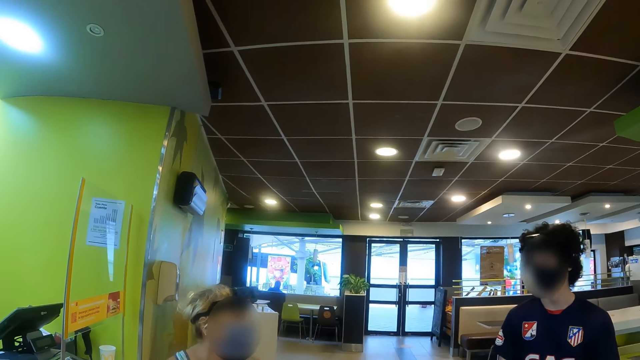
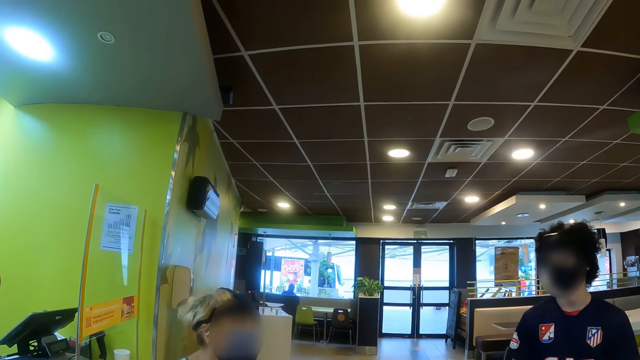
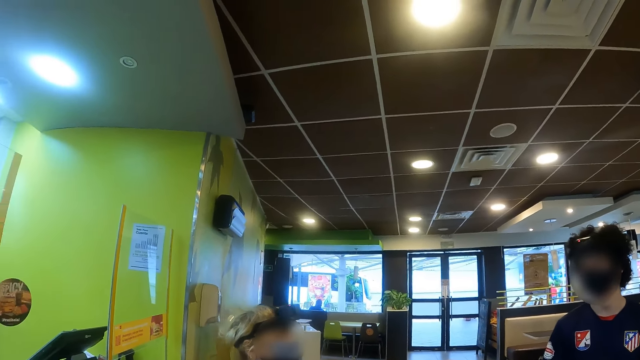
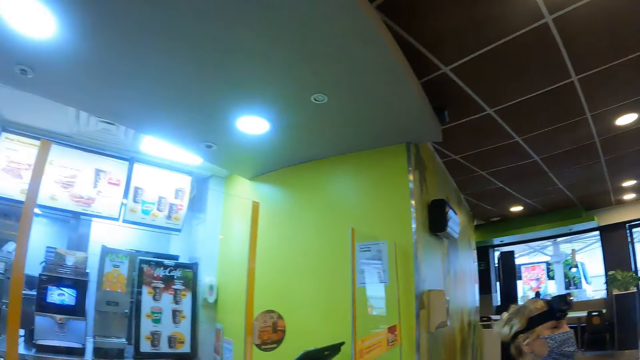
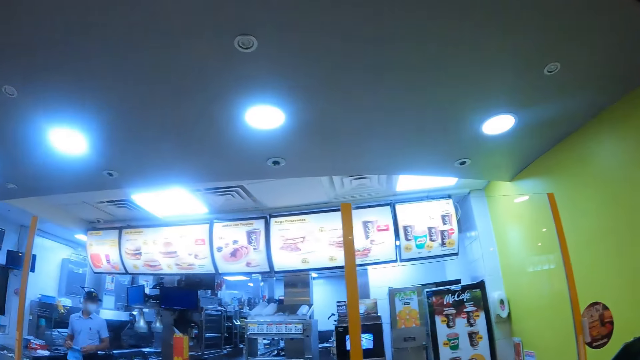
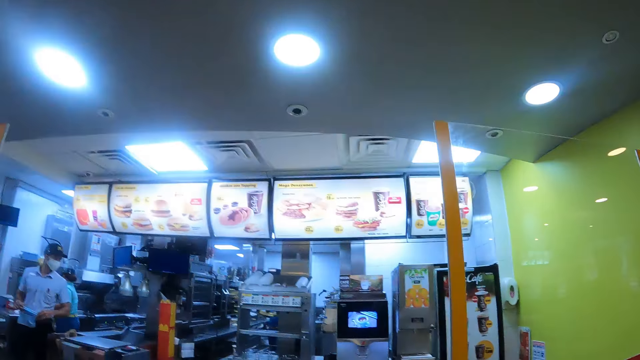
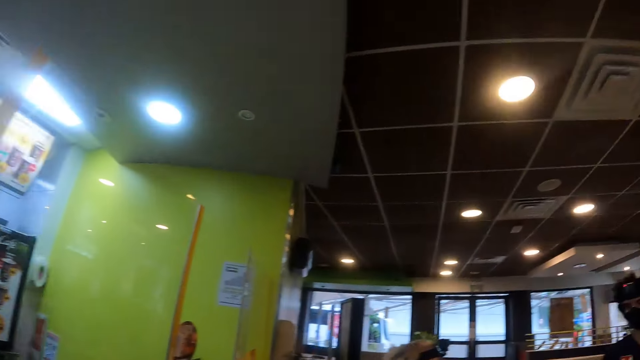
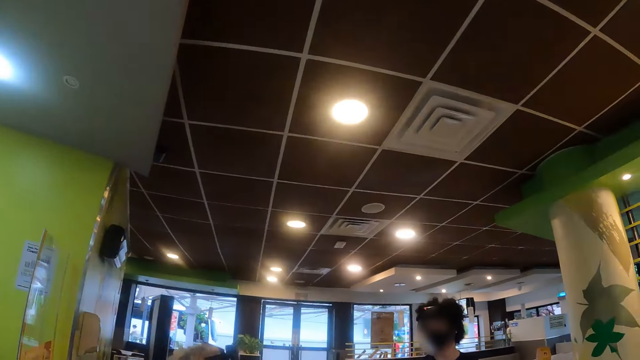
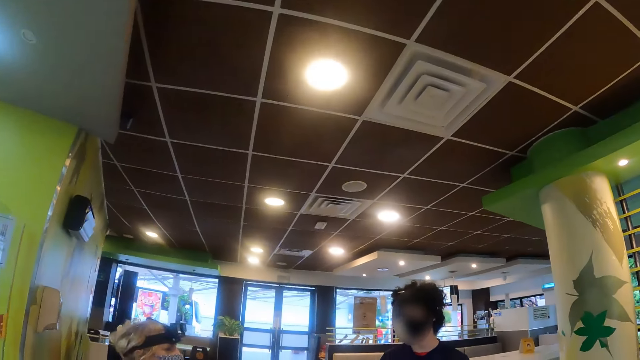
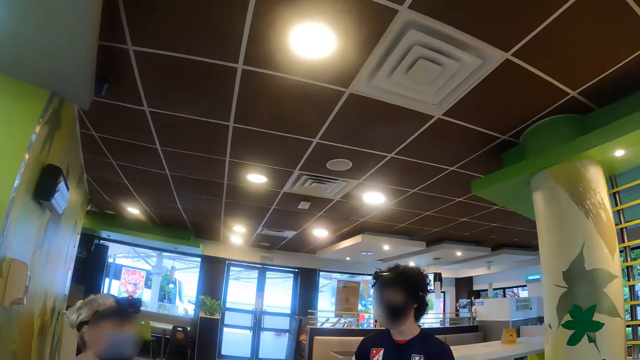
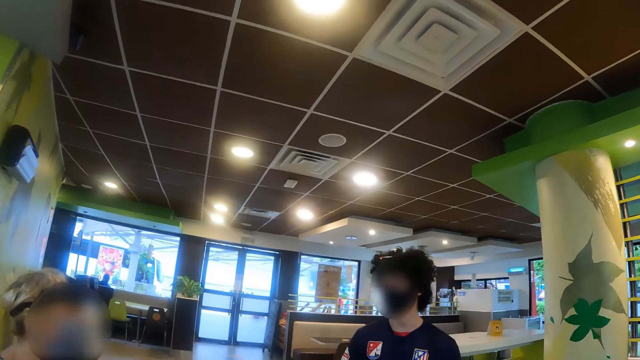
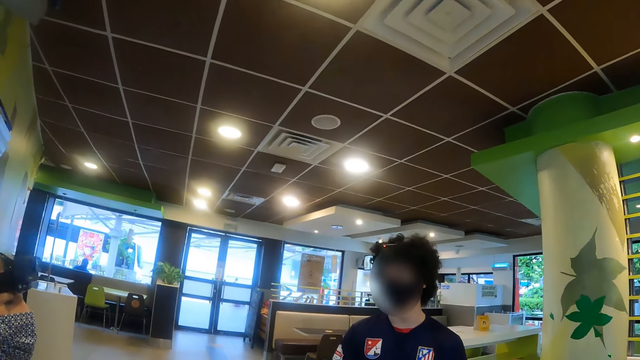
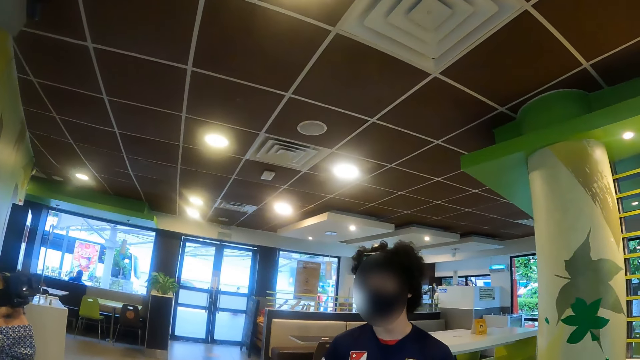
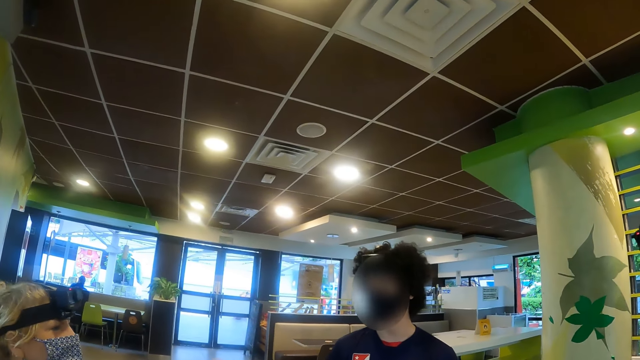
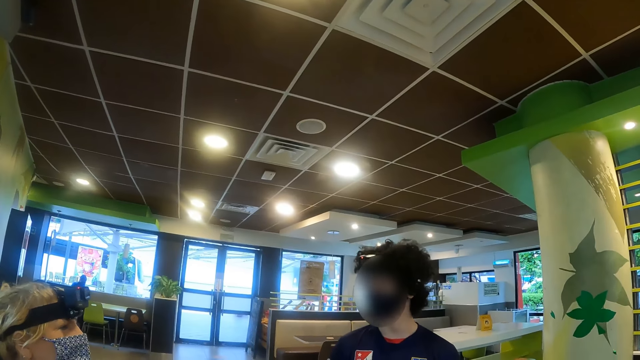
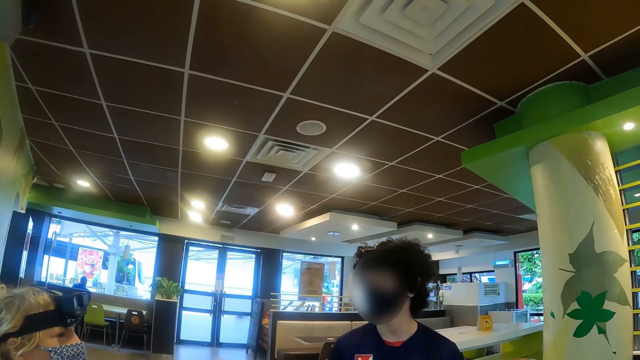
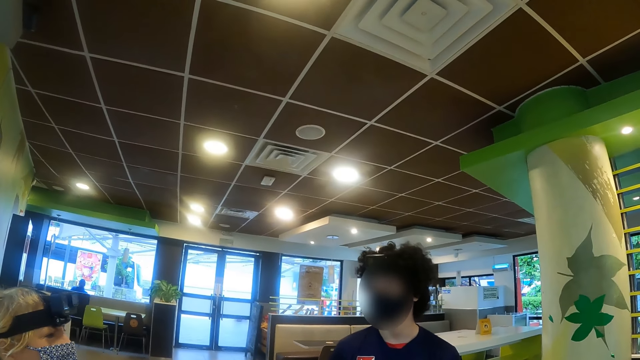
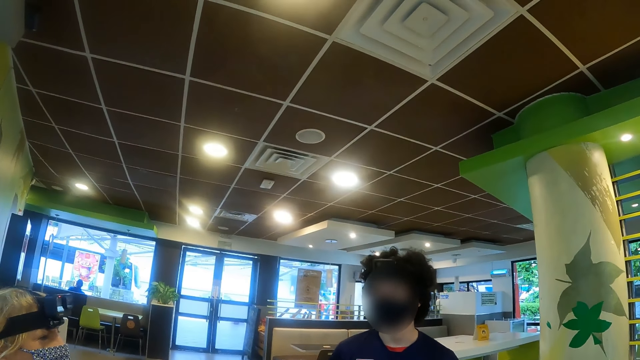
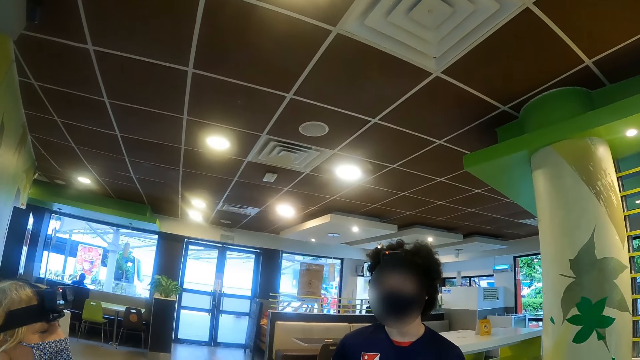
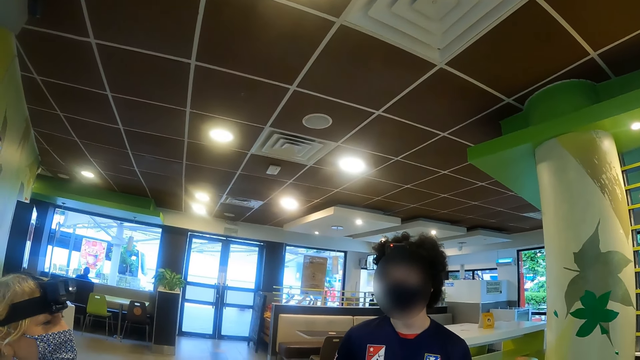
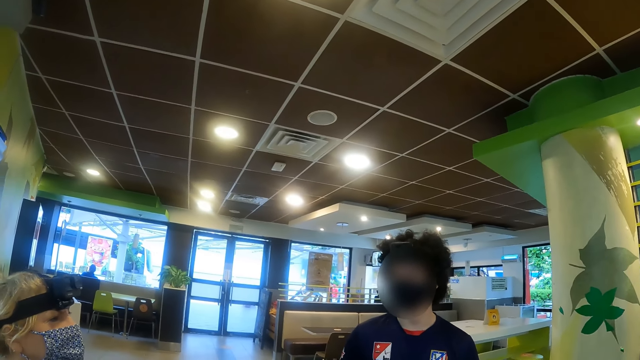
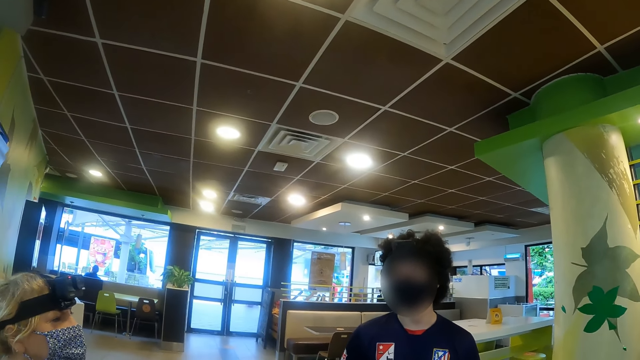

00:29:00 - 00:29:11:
The camera wearer turns around the store. They walk around the store. They turn around. They move in the restaurant. They interact with a person and another person. They look around the store. They interact with the person and the other person again.

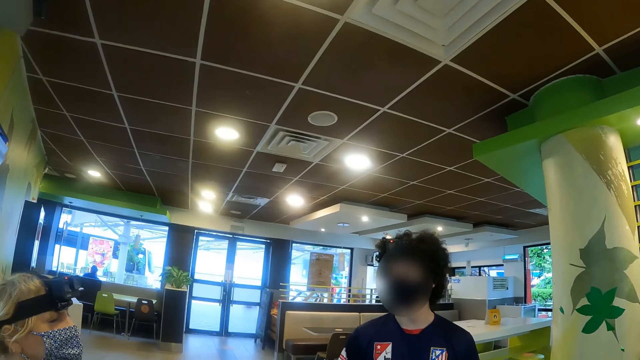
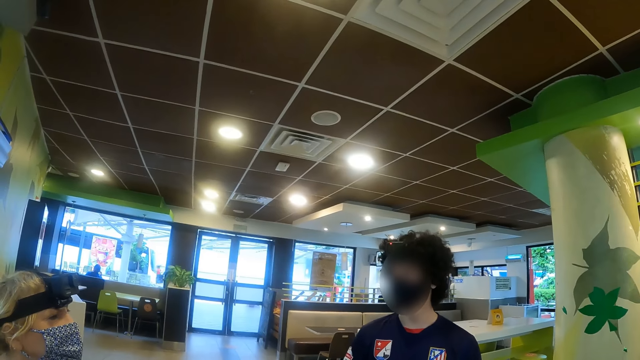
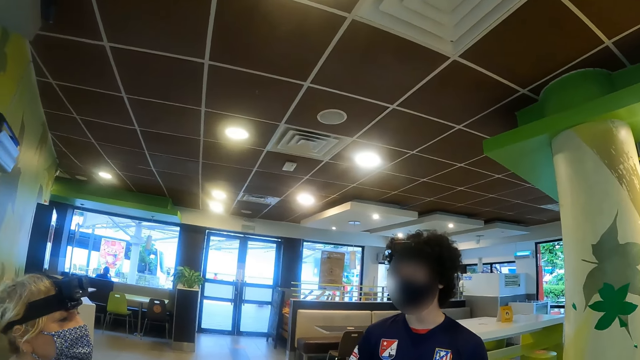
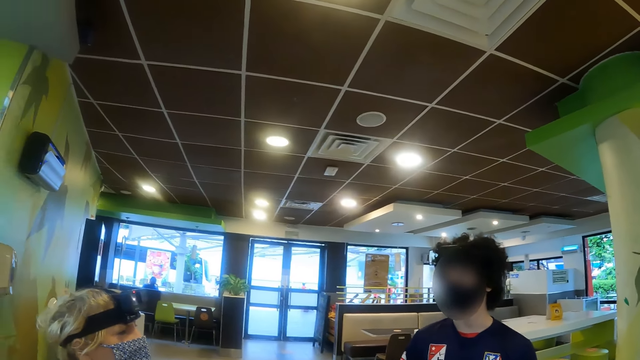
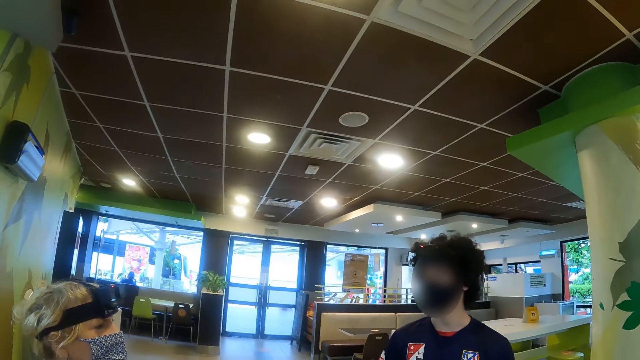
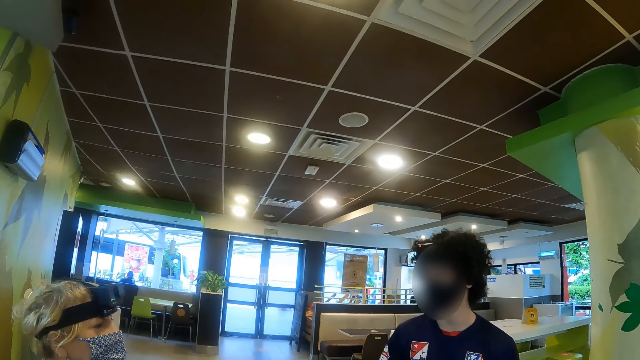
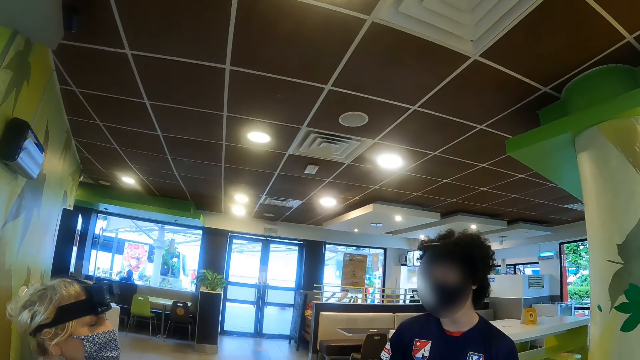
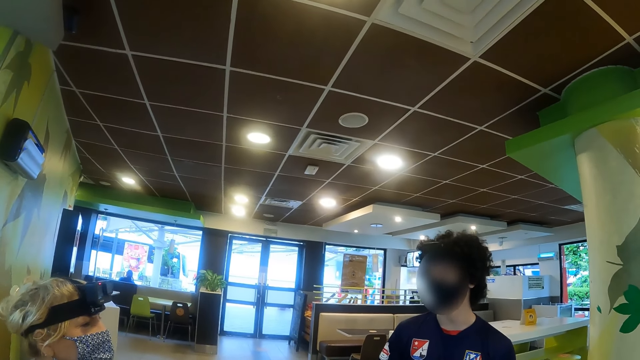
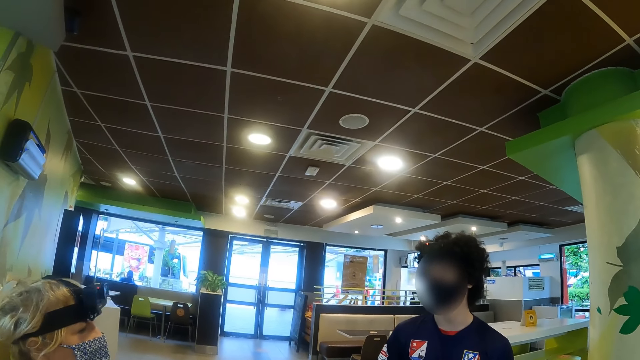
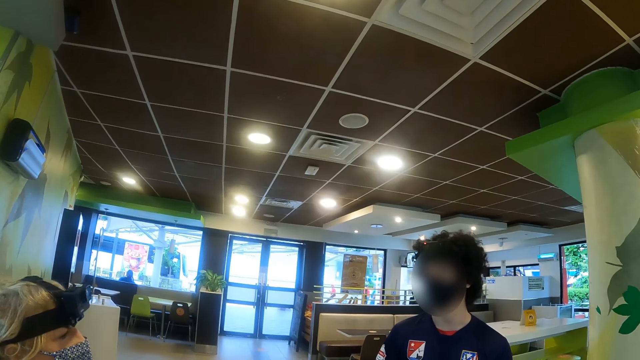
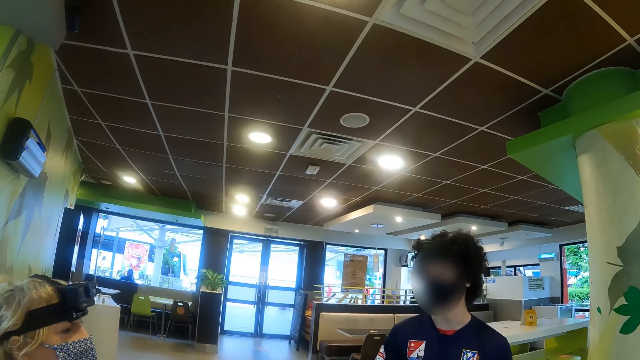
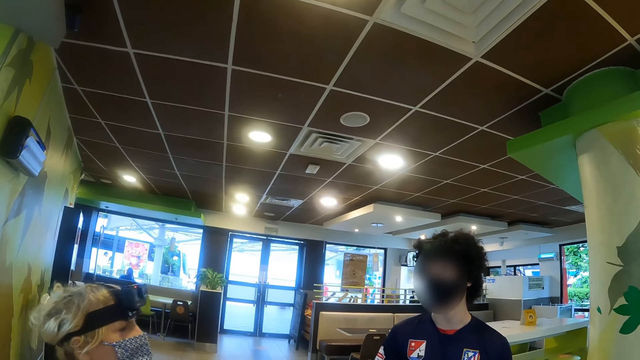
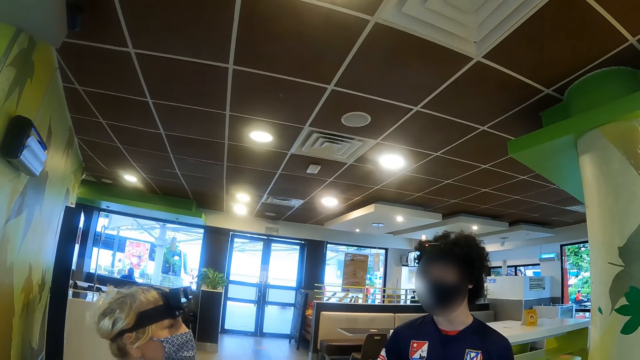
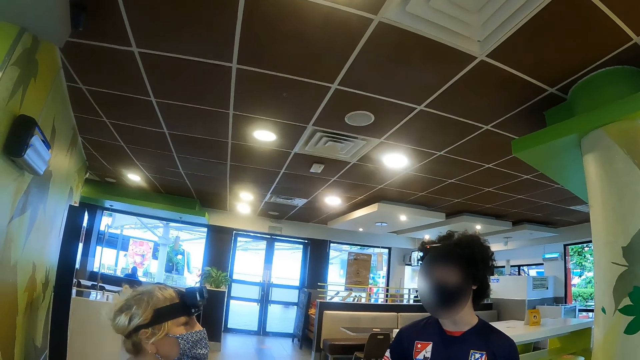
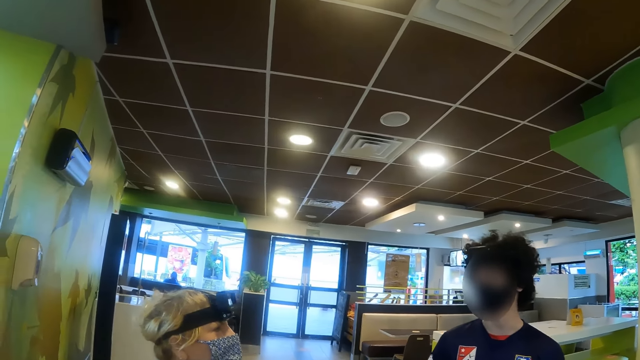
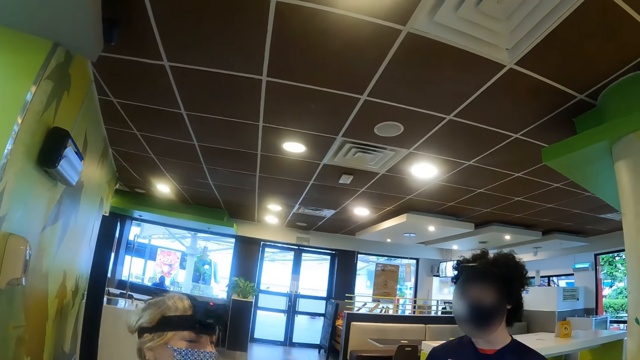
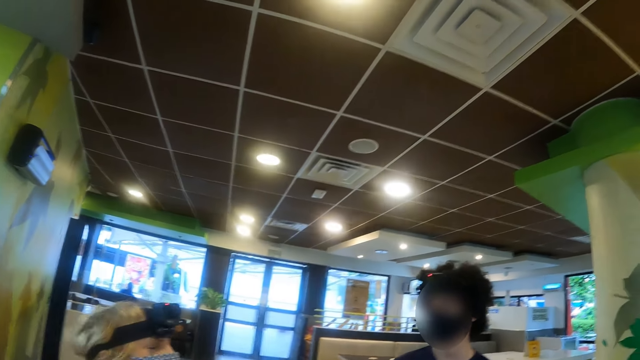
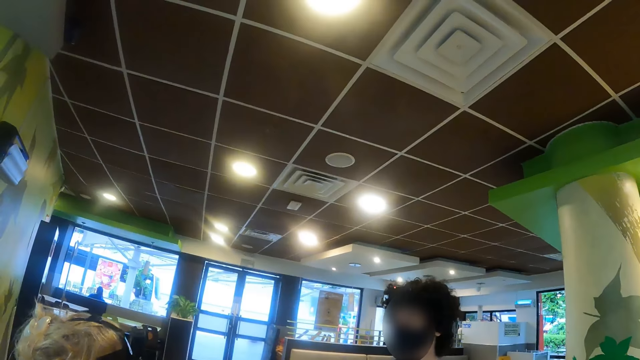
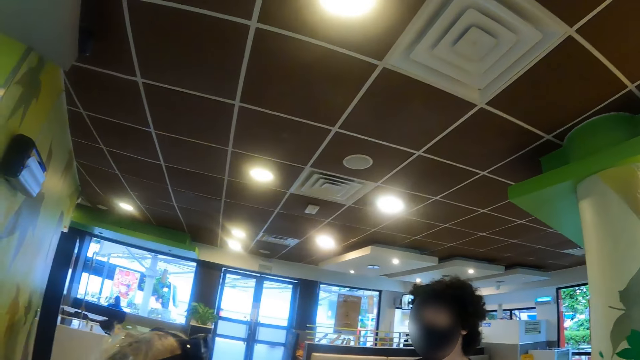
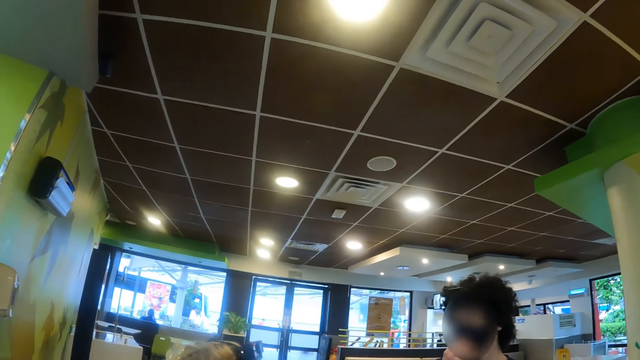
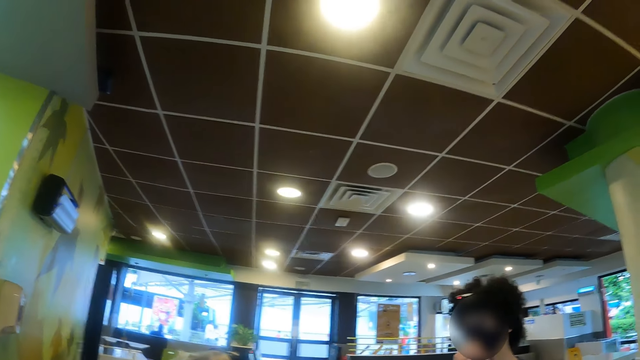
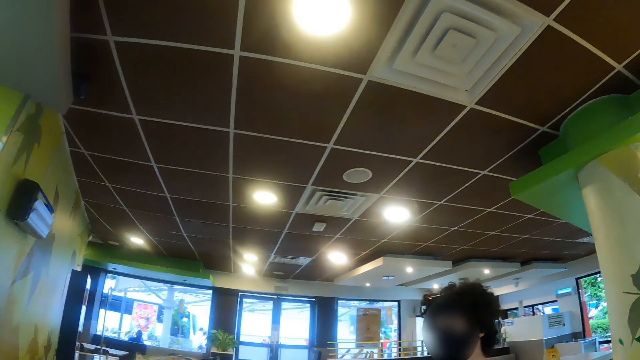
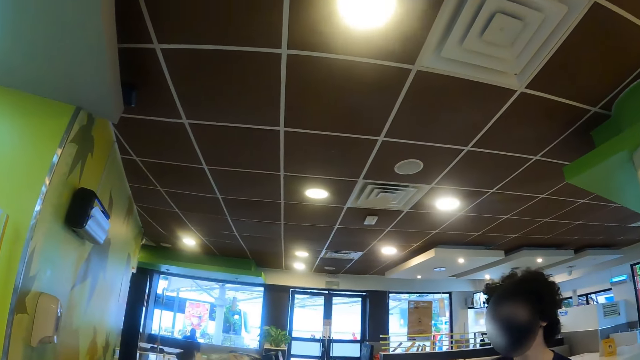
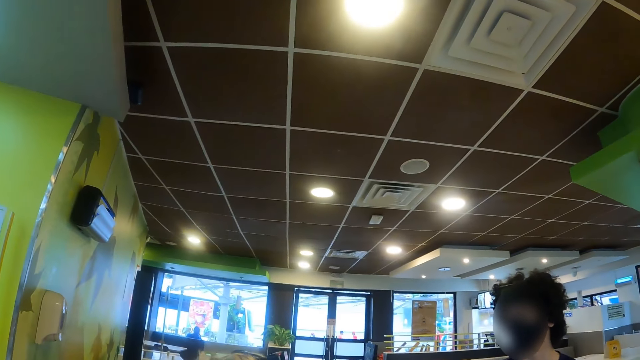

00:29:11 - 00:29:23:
The camera wearer interacts with a person and another person. They look around.
